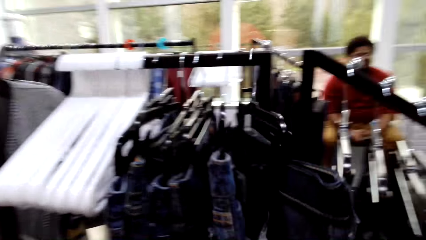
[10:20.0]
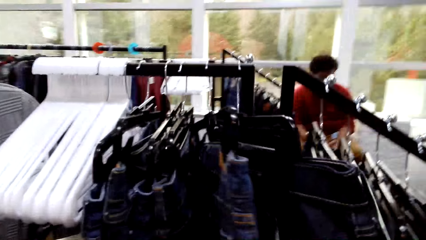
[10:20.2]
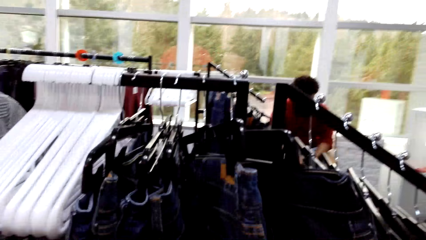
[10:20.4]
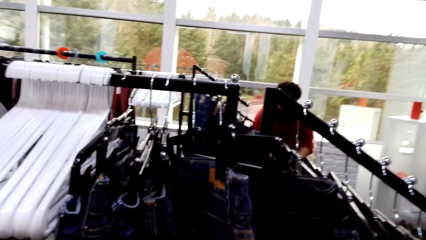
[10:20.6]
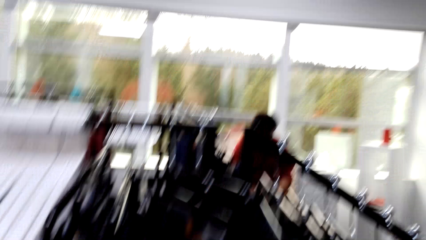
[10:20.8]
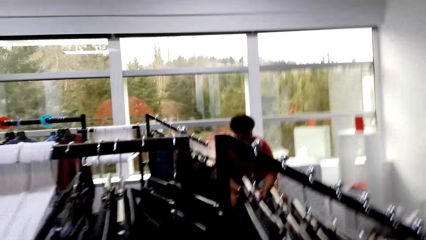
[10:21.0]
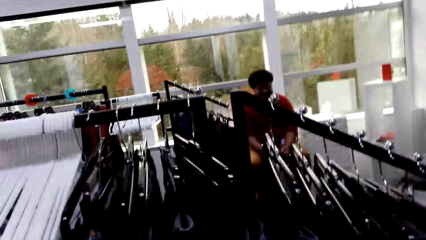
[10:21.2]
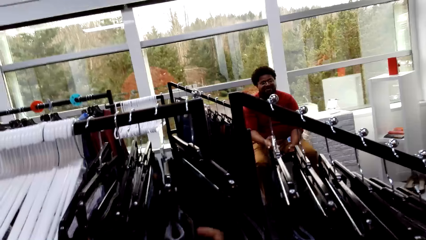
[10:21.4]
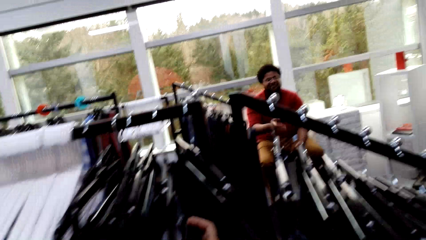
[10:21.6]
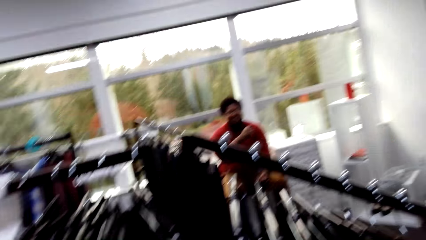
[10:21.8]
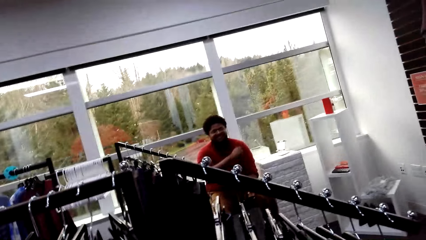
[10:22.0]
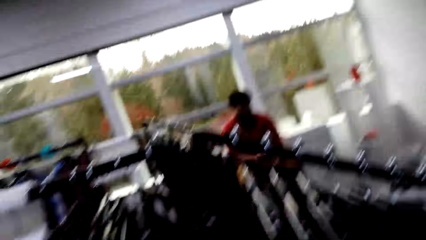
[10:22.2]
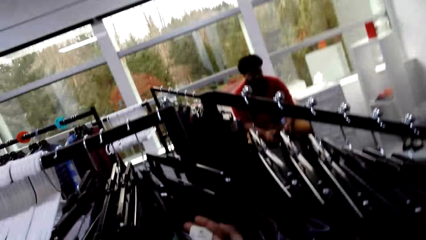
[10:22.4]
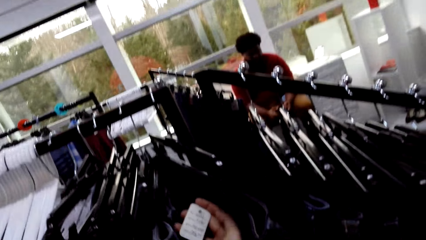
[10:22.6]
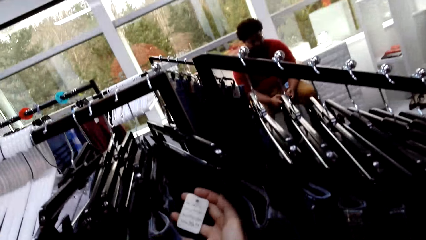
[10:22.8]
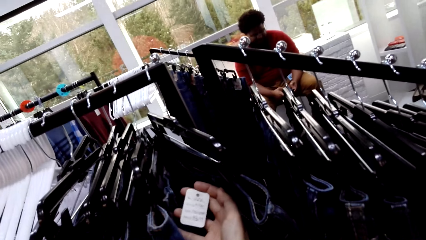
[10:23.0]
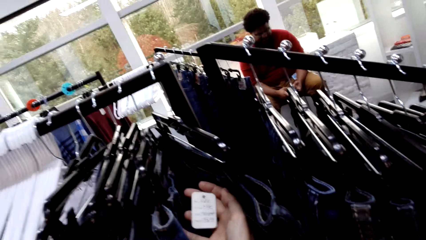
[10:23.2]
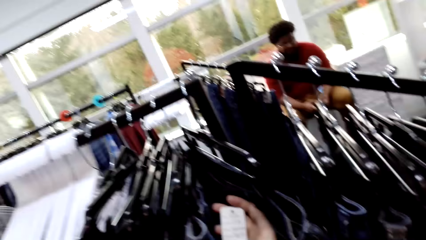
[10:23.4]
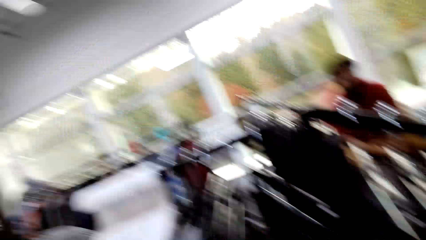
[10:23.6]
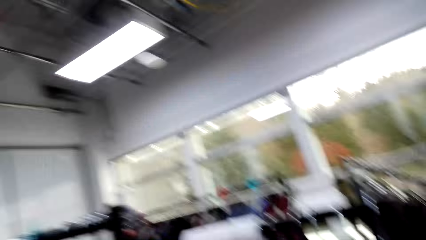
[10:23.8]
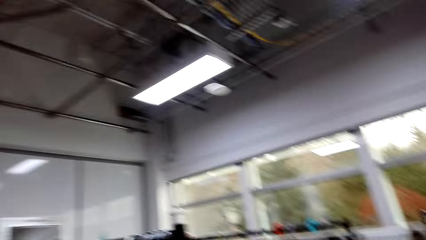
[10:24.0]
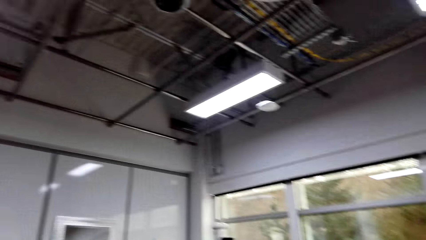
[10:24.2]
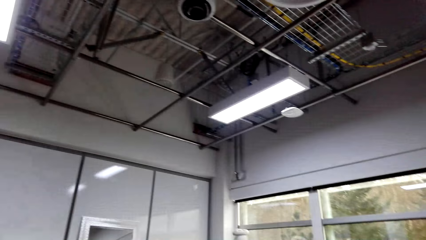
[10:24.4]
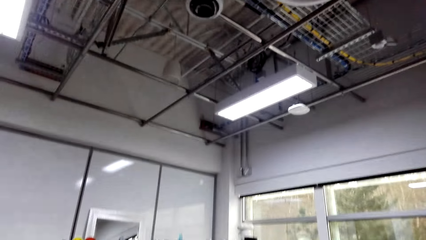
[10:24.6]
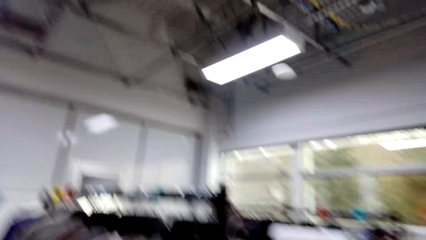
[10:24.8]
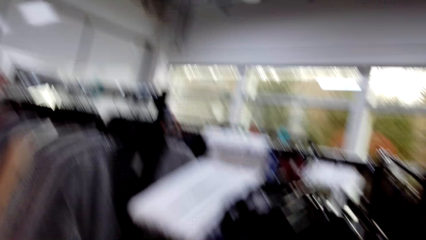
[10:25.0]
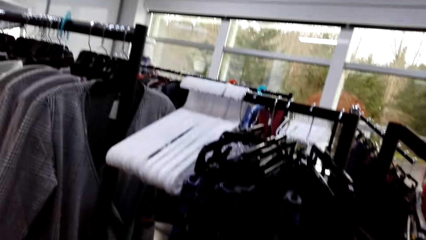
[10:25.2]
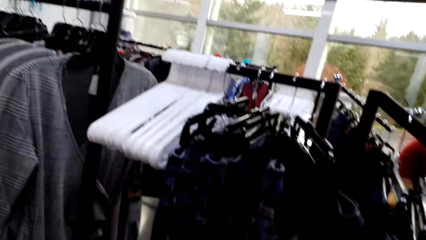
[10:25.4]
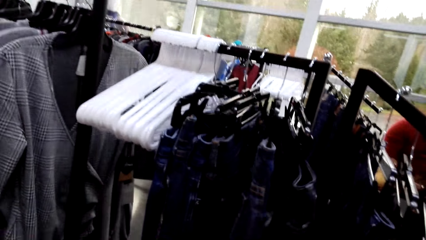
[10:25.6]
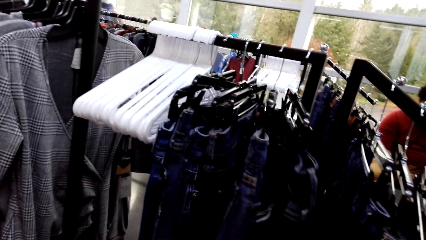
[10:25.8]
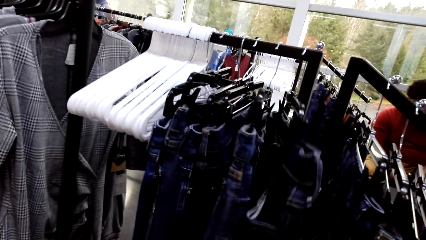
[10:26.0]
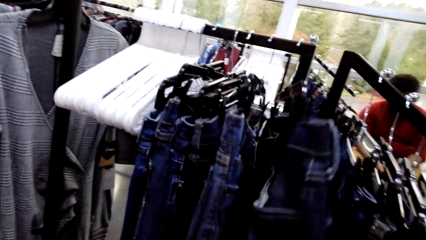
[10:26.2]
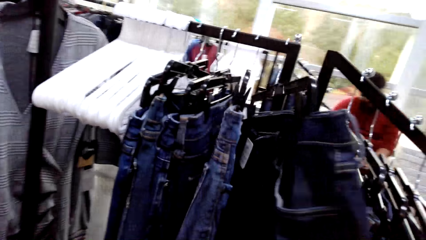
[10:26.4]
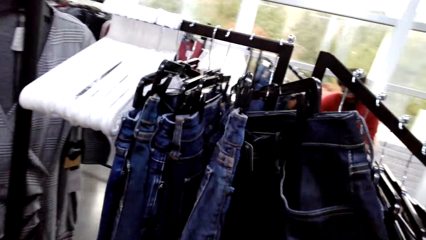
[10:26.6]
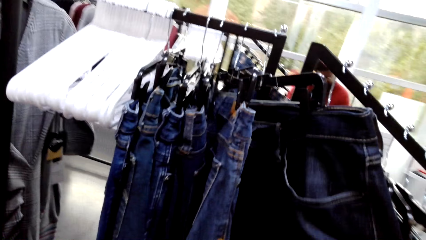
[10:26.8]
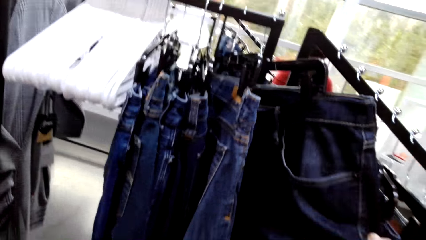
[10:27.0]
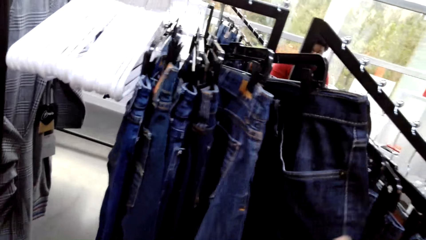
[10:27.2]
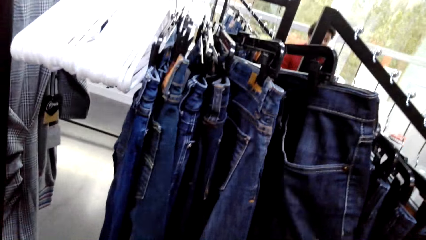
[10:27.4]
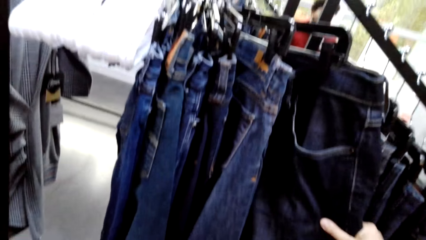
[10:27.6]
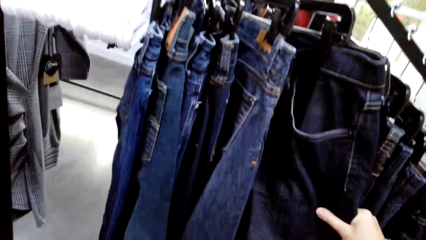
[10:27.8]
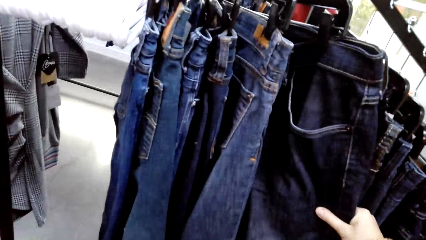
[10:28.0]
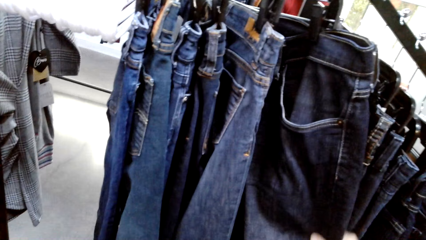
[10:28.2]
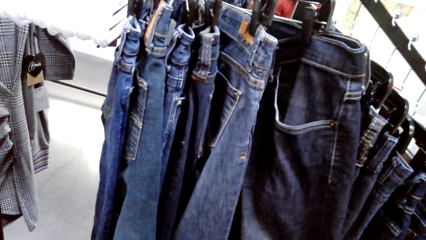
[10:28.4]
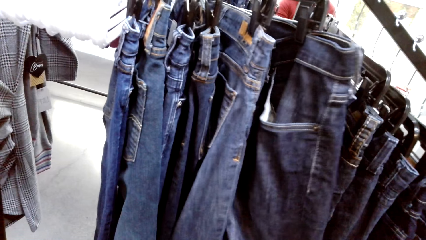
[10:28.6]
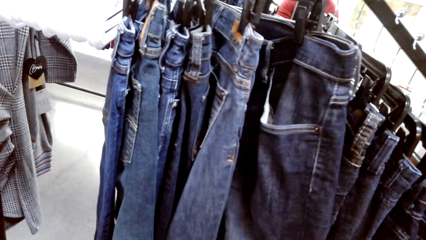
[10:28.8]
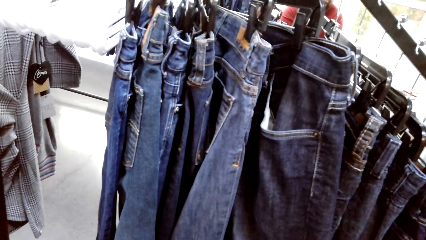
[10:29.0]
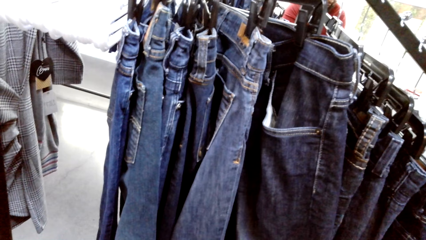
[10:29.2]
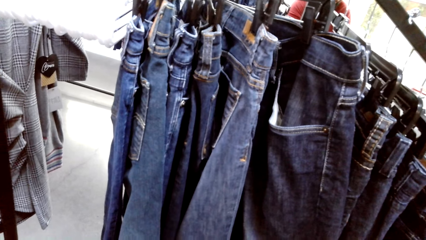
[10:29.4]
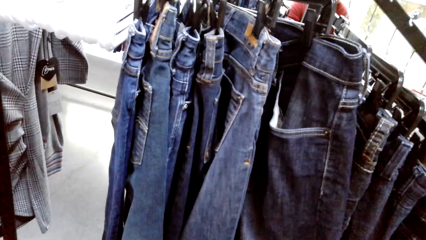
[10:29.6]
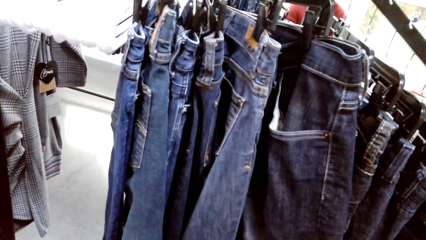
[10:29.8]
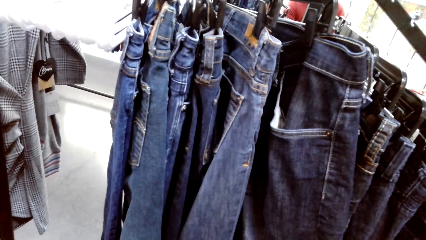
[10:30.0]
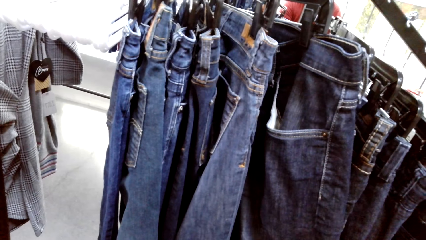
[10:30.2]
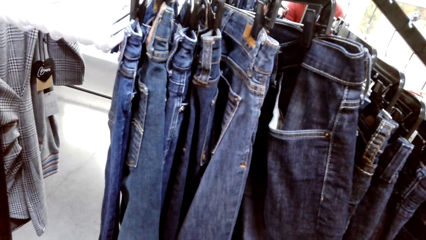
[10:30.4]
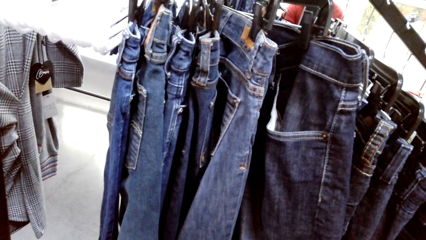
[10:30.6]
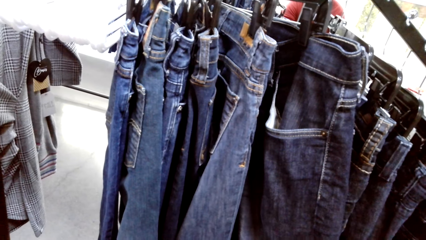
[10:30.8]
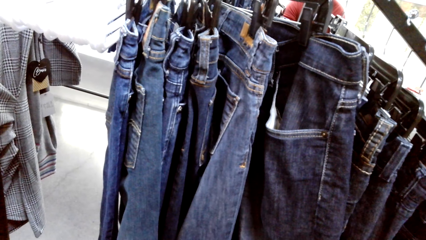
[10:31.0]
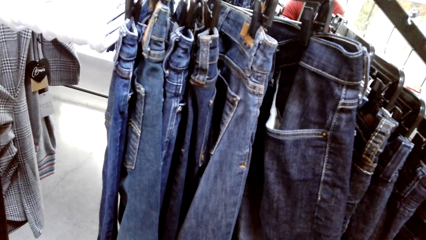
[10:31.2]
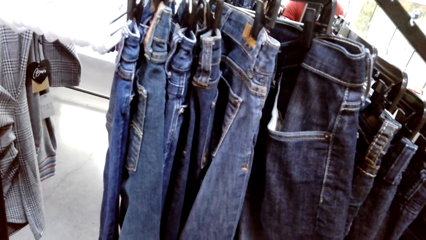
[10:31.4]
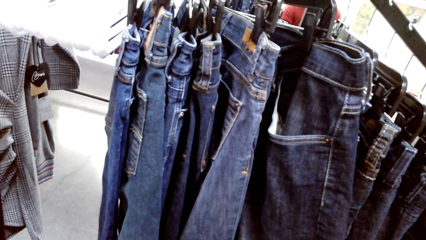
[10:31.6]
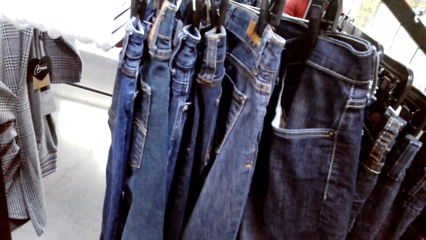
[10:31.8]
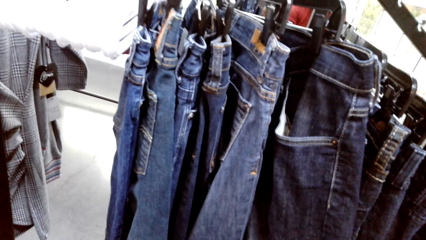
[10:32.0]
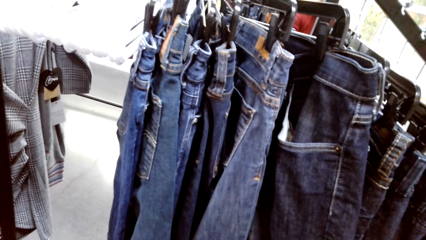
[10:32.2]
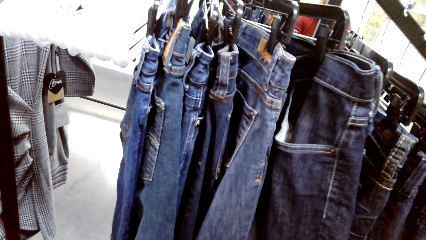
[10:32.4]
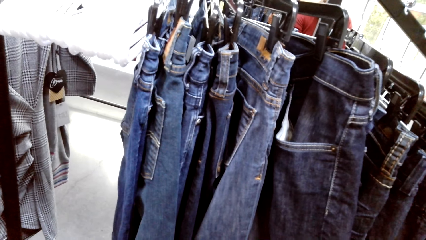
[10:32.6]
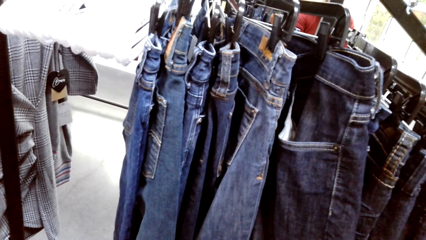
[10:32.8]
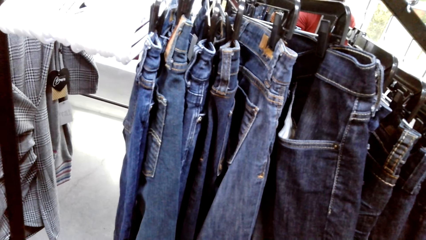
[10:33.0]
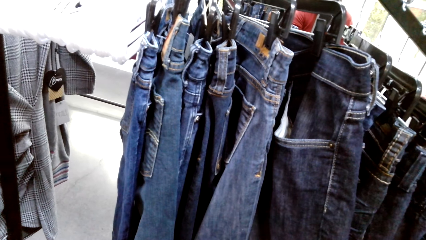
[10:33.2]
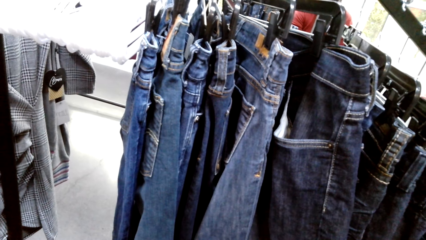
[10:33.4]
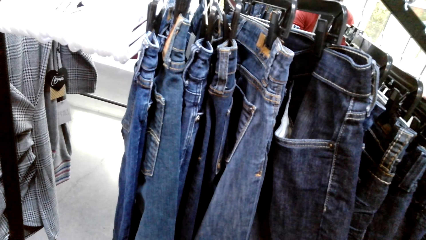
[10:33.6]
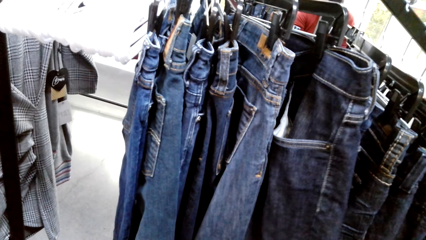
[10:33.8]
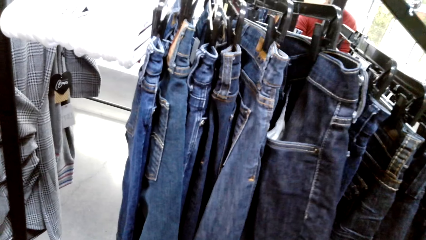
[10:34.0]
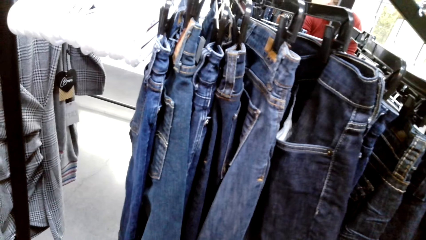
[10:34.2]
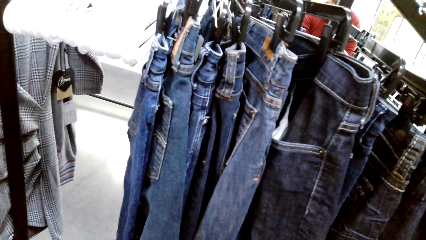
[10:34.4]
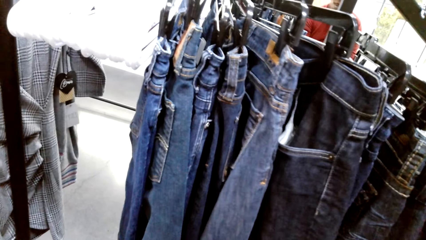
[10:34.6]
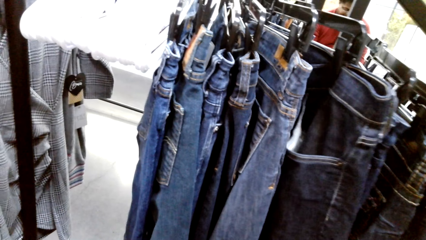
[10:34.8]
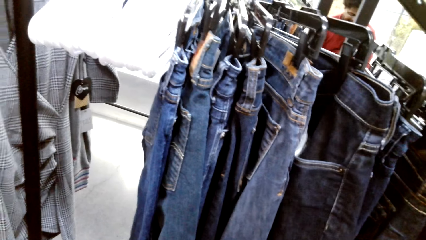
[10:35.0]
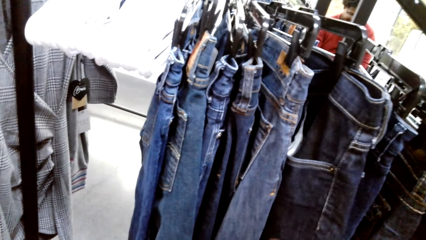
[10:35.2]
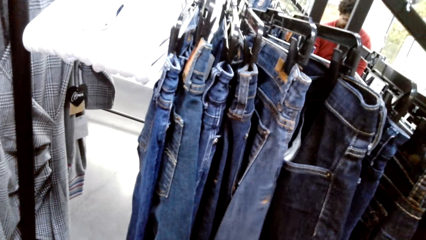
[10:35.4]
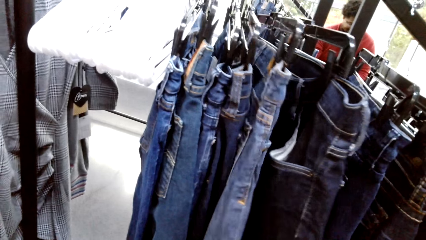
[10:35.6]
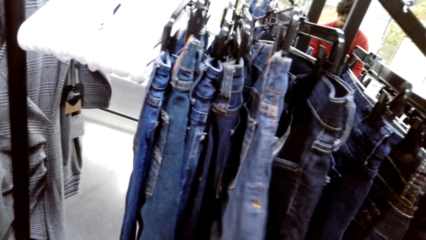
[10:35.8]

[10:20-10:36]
The camera wearer holds the trouser. They talk to a man. The man talks to the camera wearer. The camera wearer looks around the boutique. They hold the trouser. They look at the trousers.
